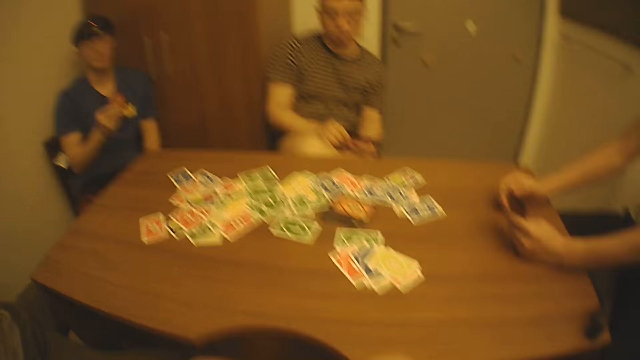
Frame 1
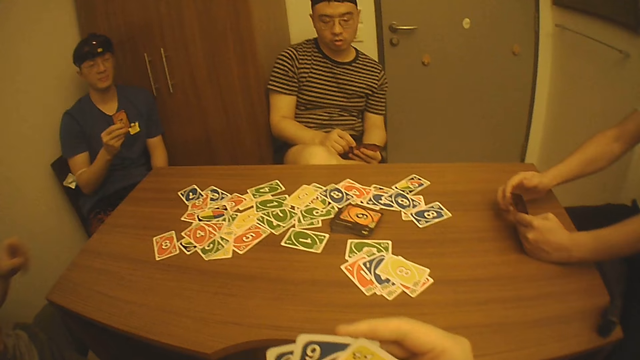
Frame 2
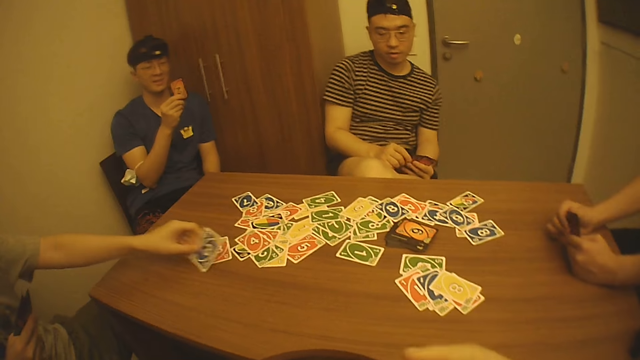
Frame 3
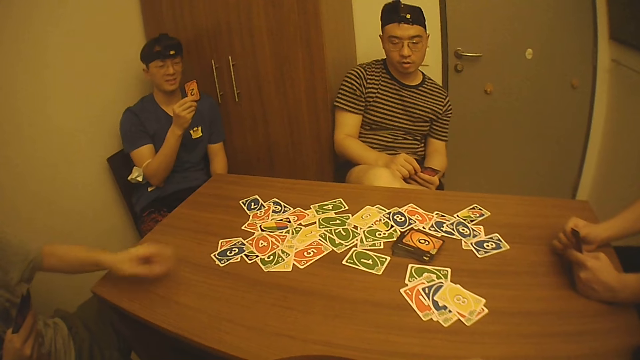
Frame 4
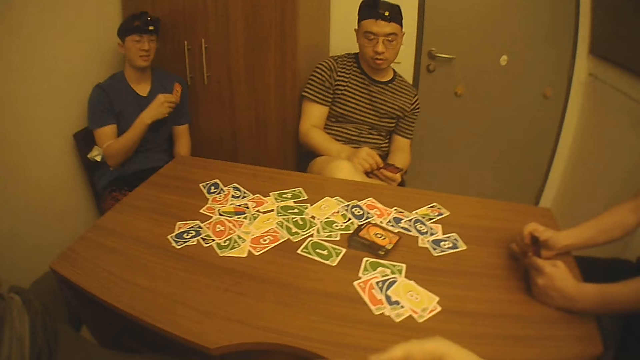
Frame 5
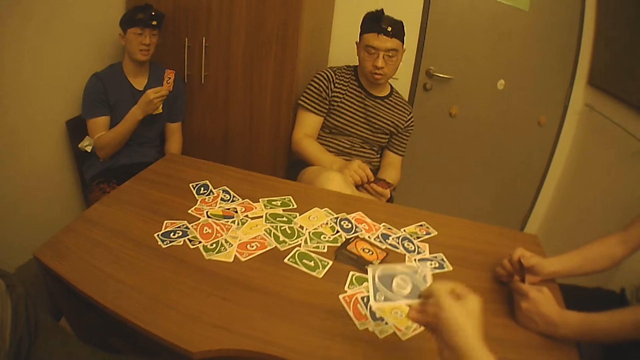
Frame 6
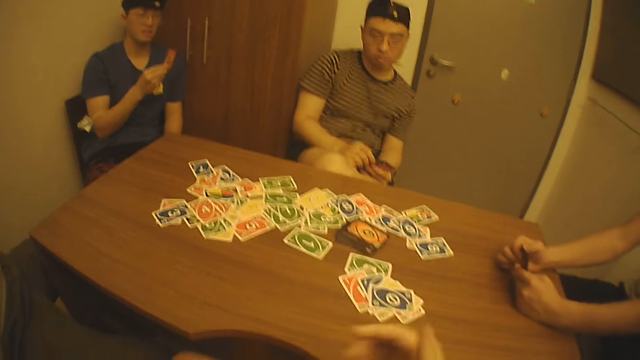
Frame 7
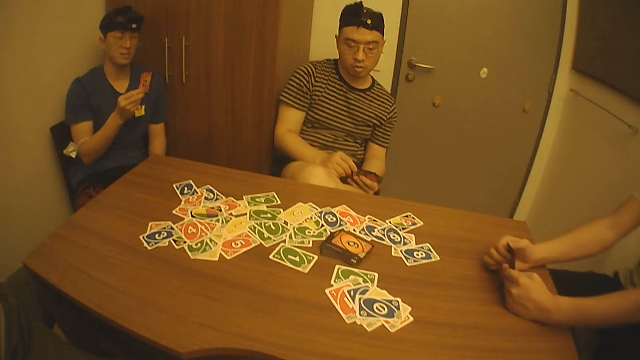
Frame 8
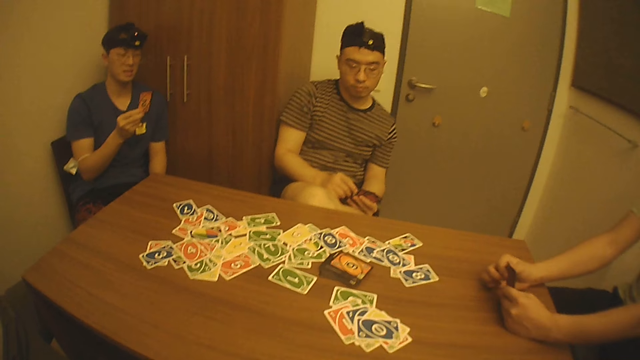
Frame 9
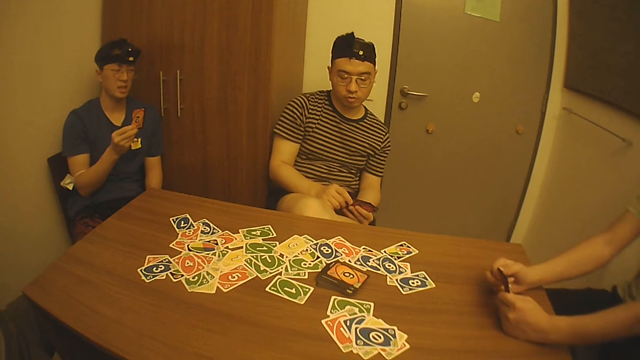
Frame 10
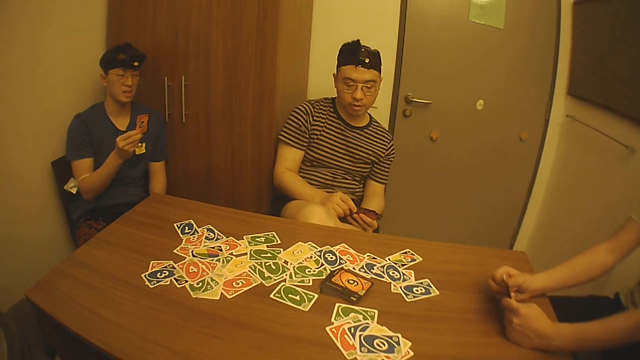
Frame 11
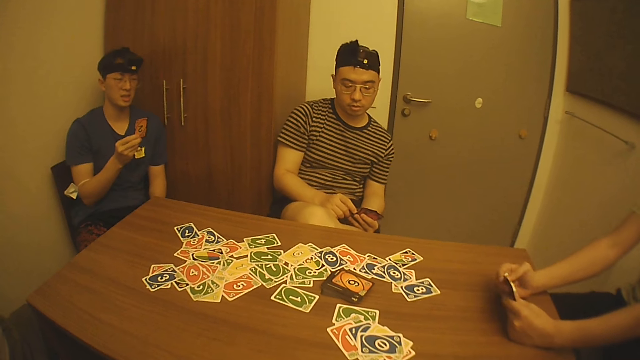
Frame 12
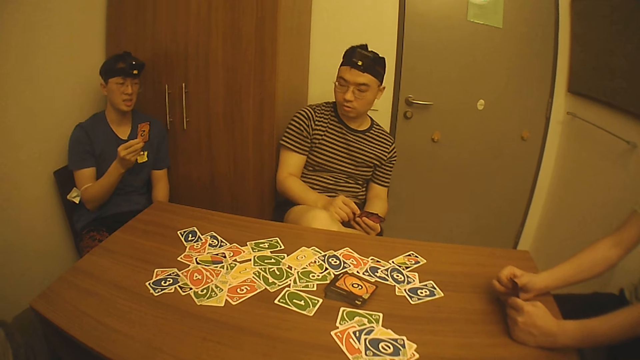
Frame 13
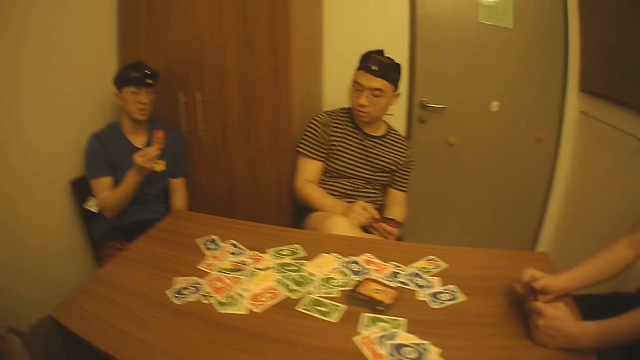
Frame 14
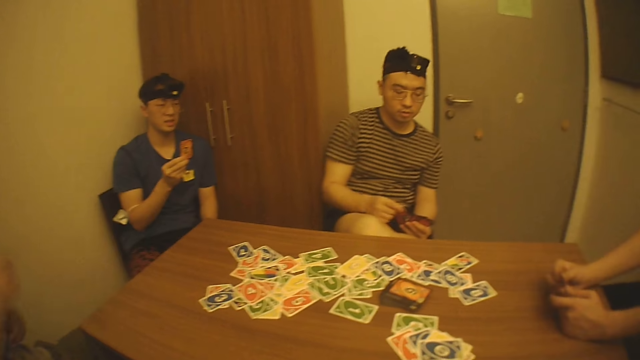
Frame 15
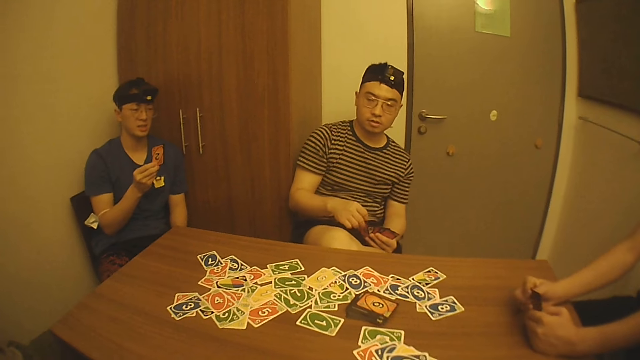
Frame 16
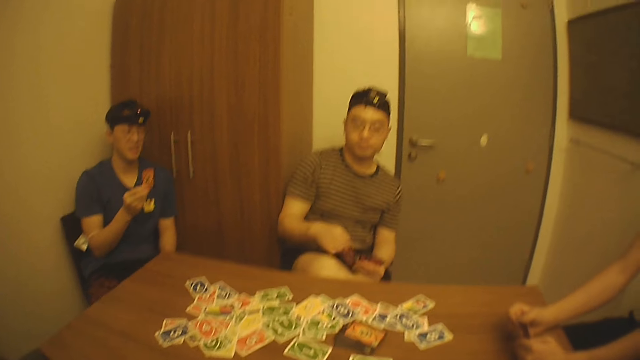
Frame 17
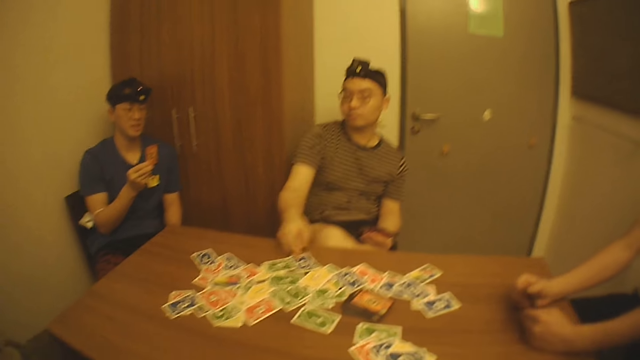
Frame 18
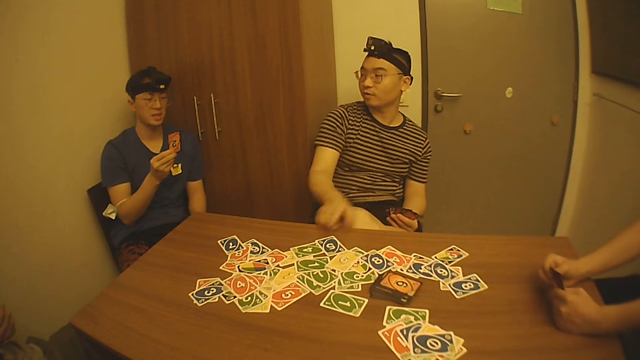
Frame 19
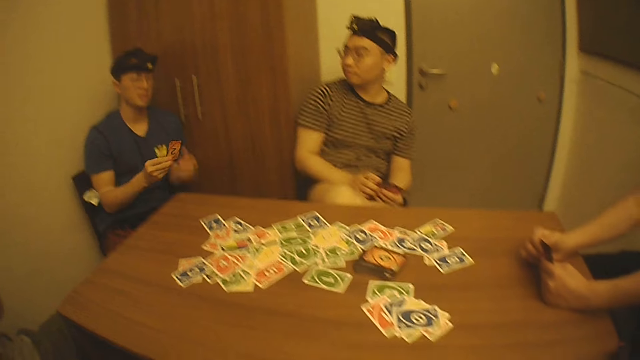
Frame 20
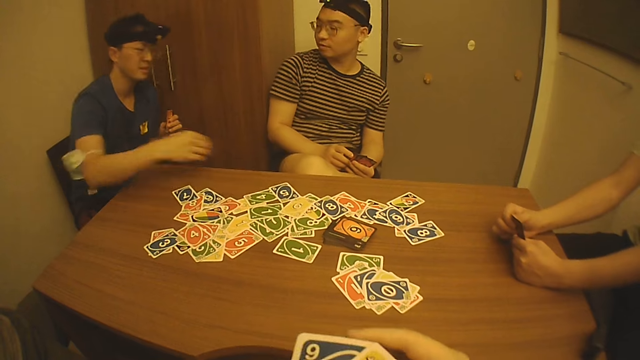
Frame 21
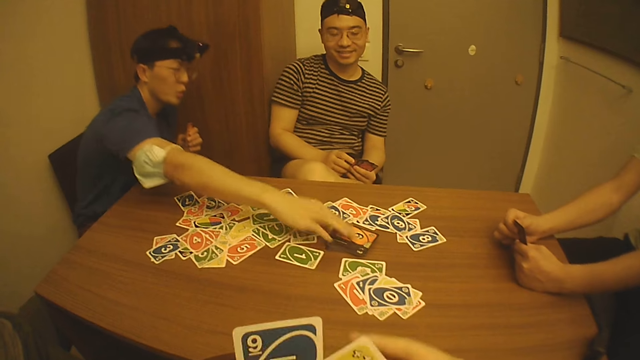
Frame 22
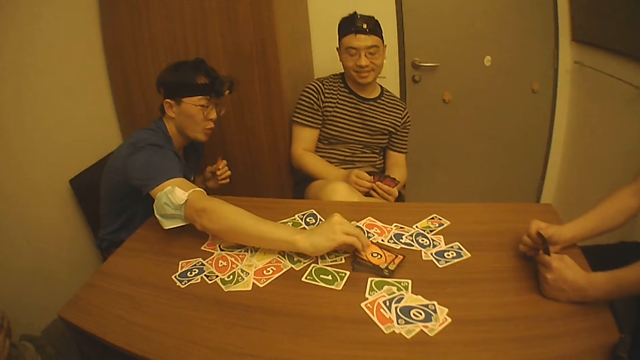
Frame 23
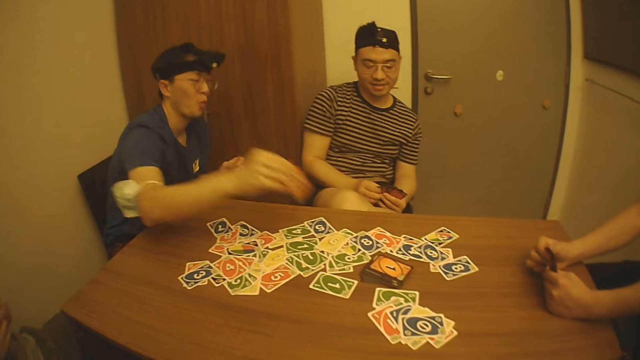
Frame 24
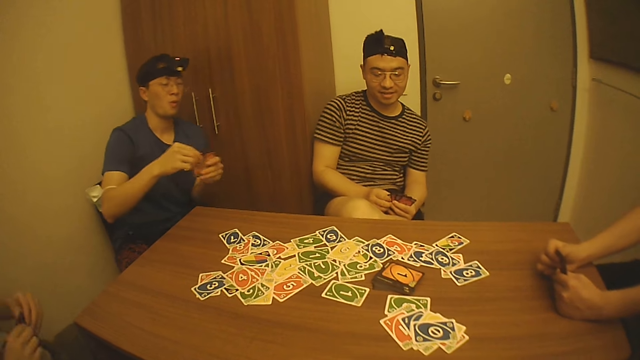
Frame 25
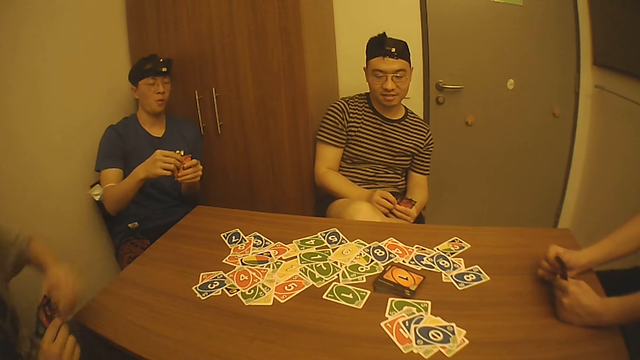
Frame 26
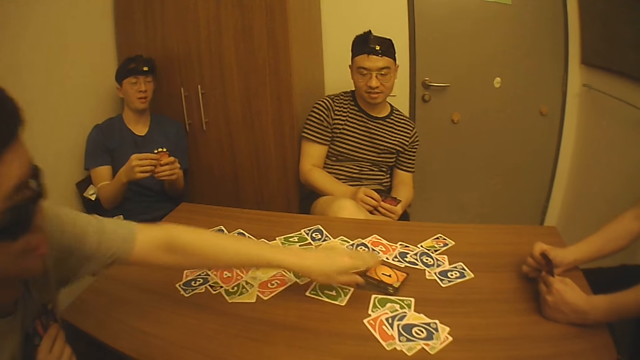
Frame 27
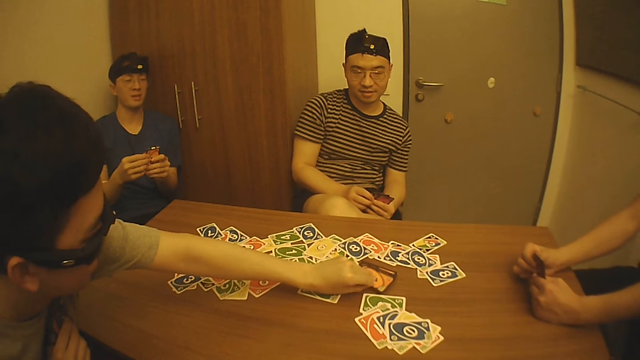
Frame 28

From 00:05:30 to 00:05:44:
A man touches his left knee with his left hand. The camera wearer searches through the game cards in his hands. Another man picks a game card from the game cards in his right hand. The first man lifts the game cards in his right hand towards his face. The second man drops the game card on the table with his left hand and holds the game cards in his right hand with his left hand. The camera wearer picks a game card from the game cards in his left hand with his right hand, drops the game card on the game cards on the table with his right hand, and holds the game cards in his left hand with his right hand. A third man picks the game card from his left hand with his right hand, drops the game card on the table with his right hand, points to the game card on the table with his left index finger, and holds the game card in his left hand with his right hand. The first man passes the game card from his right hand to his left hand, picks a game card from the pile of game cards on the table, and places the game card in his right hand with the game cards in his left hand. The second man removes his left hand from the game cards in his right hand and picks a game card from the pile of game cards on the table with his left hand.

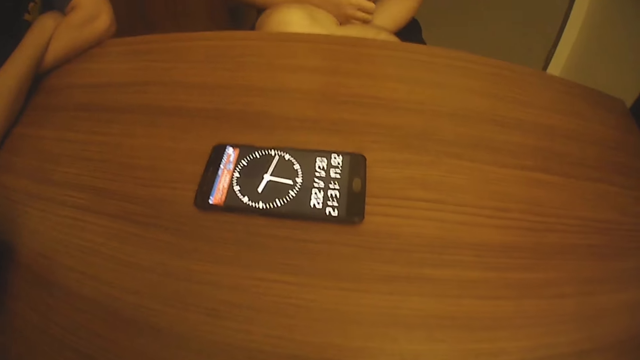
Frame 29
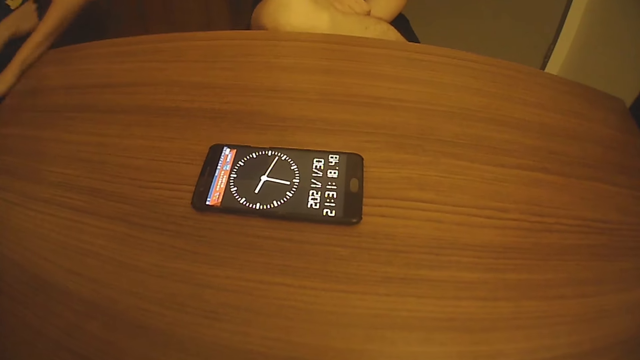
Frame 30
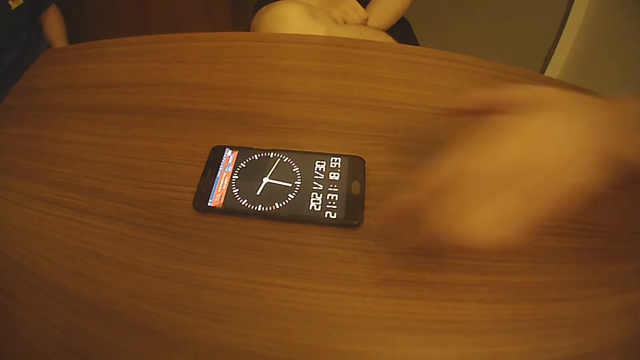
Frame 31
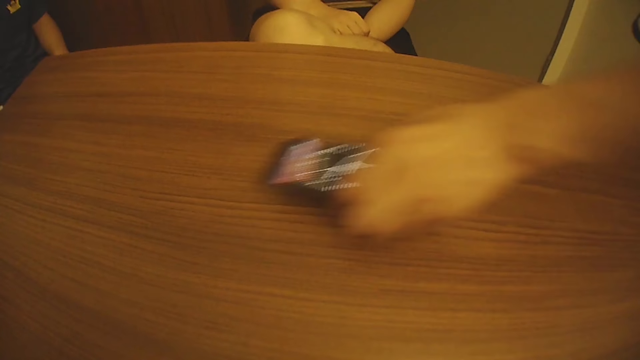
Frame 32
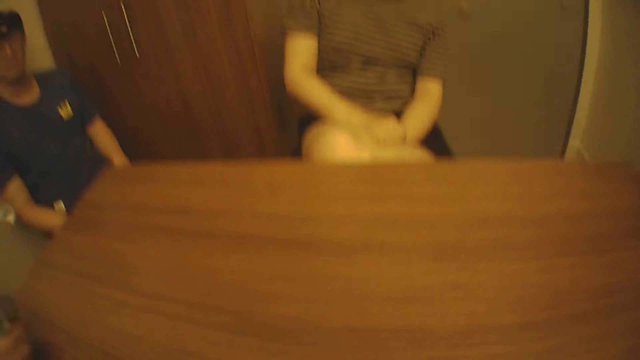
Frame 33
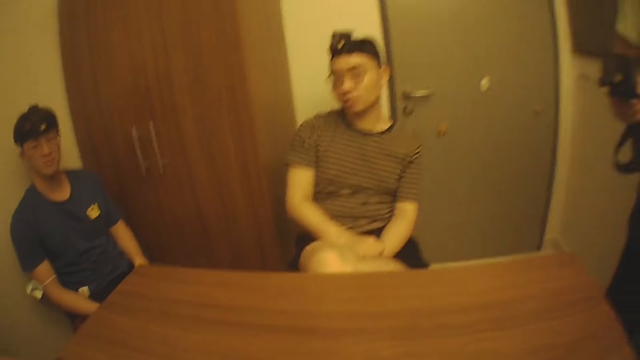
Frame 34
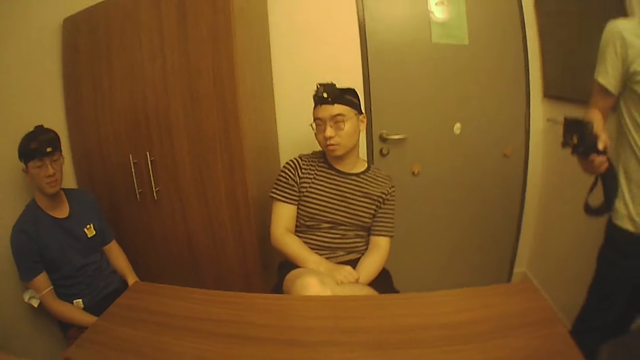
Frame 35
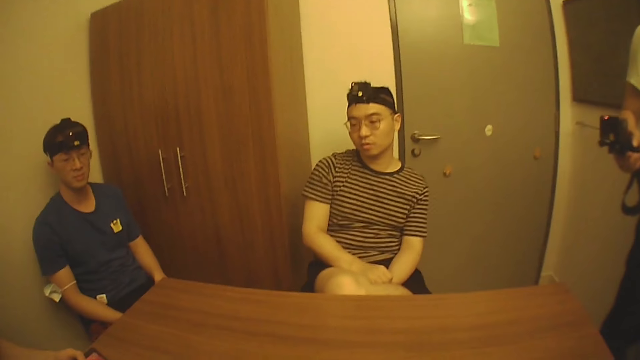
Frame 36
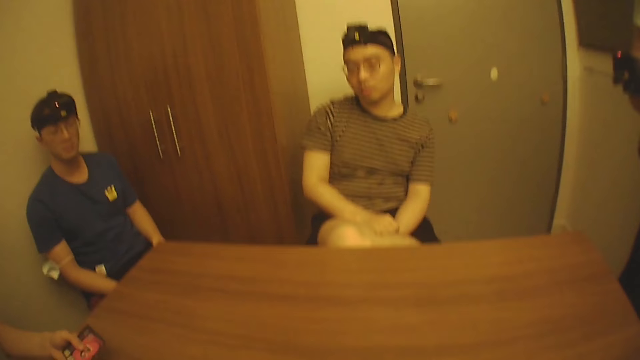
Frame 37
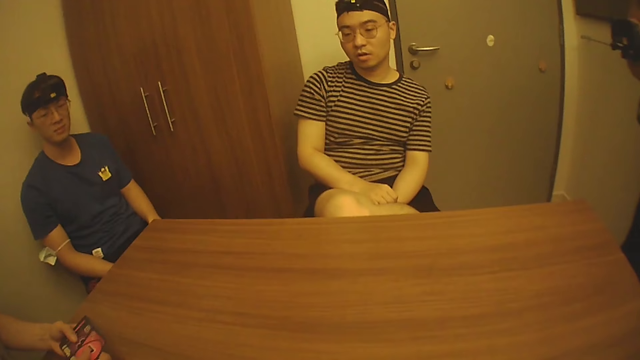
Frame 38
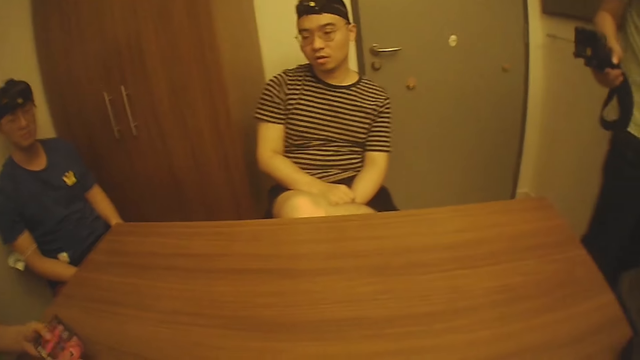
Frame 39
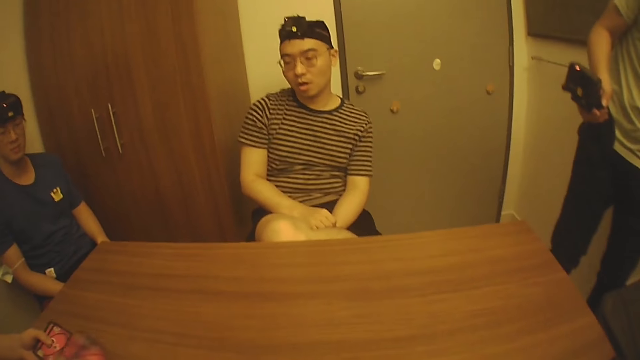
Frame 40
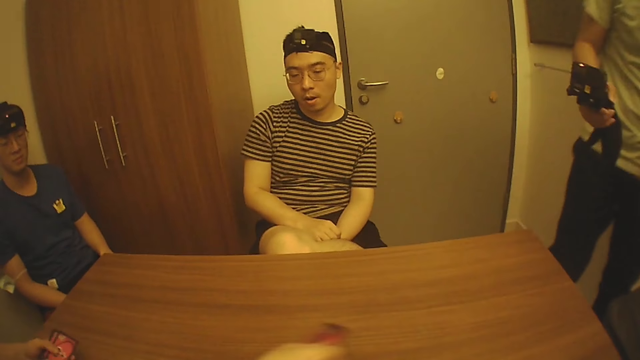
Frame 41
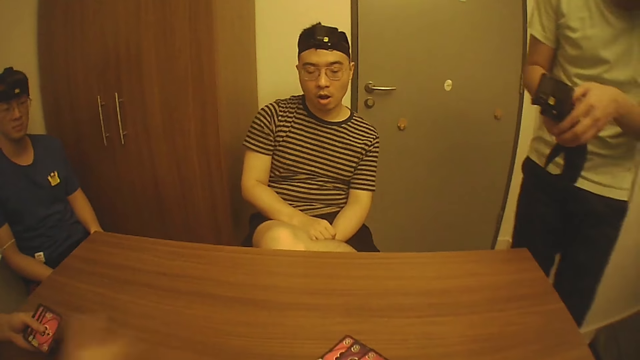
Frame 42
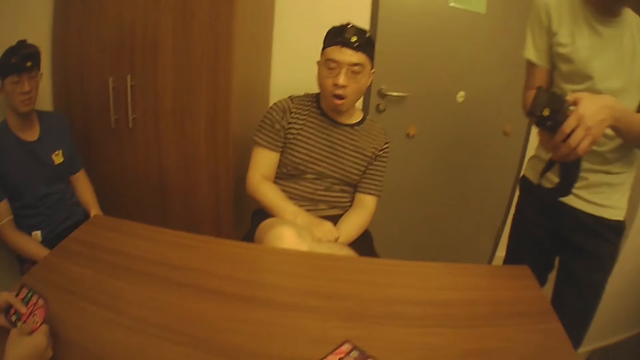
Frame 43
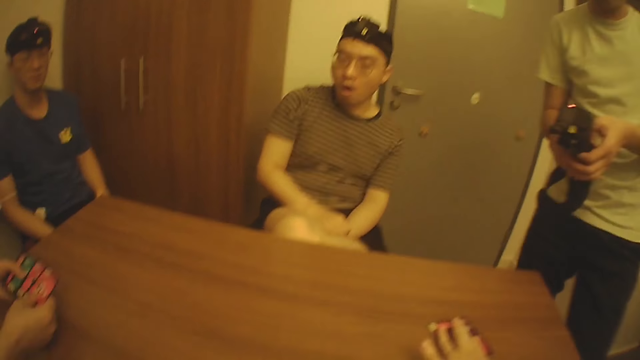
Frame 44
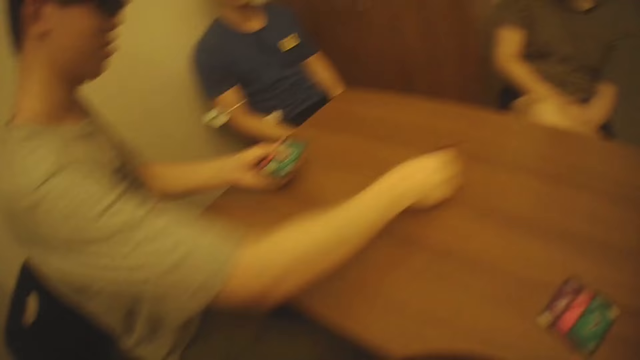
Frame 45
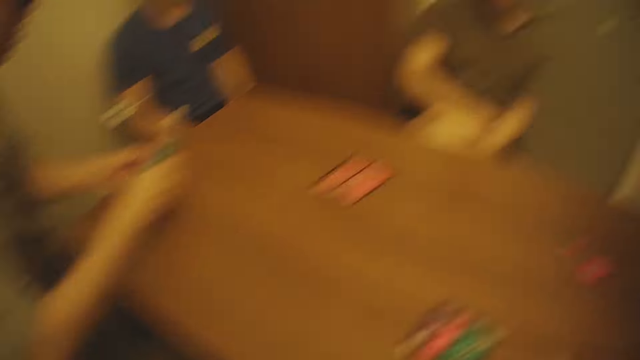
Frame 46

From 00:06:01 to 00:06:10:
The camera wearer looks at the timer. A man picks the phone from the table with his left hand. Another man holds a stack of game cards with his hands. The first man holds a head camera with his right hand. The second man shares the stack of game cards in his left hand with his right hand and drops the game cards in his right hand on the table. The first man operates the head camera in his right hand with his left hand. The second man shares the stack of game cards in his left hand with his right hand. The camera wearer moves the game cards on the table with his right hand. The second man drops the game cards in his right hand on the table. The camera wearer looks around.
